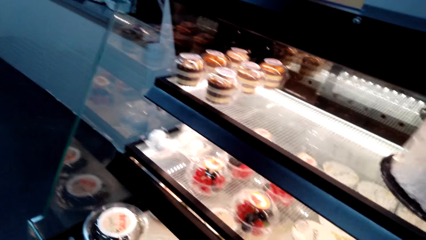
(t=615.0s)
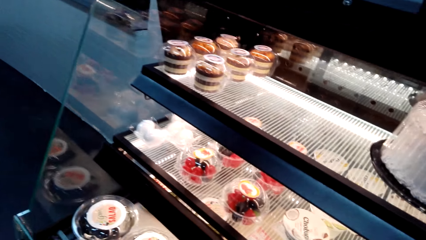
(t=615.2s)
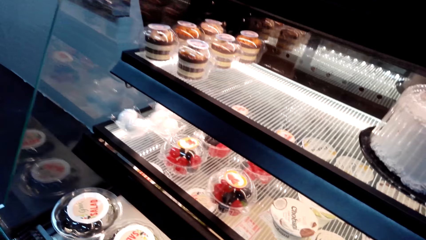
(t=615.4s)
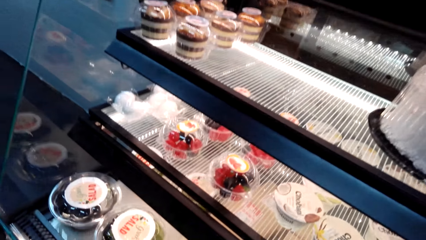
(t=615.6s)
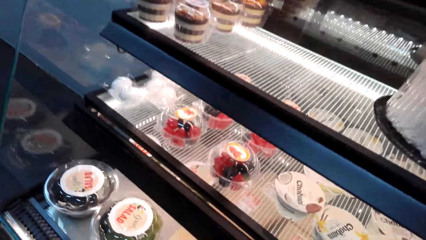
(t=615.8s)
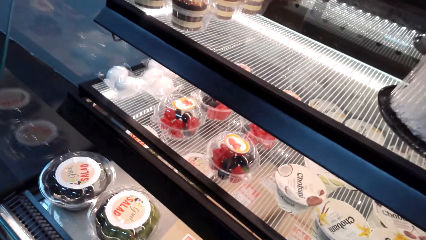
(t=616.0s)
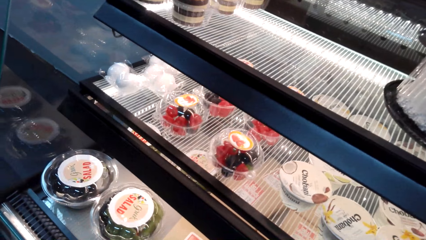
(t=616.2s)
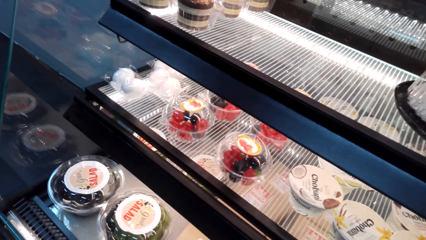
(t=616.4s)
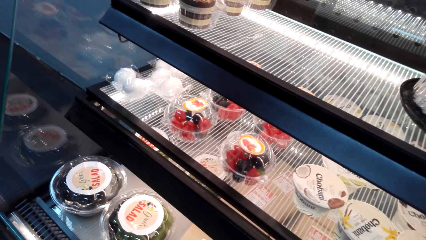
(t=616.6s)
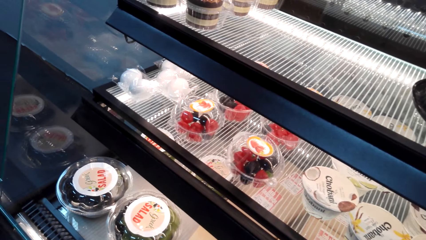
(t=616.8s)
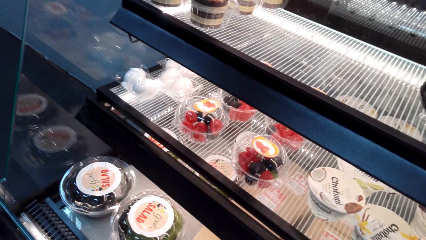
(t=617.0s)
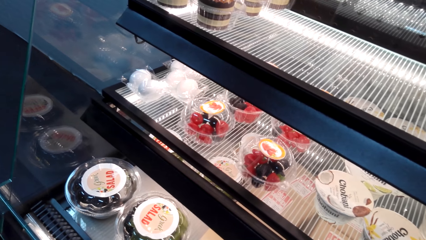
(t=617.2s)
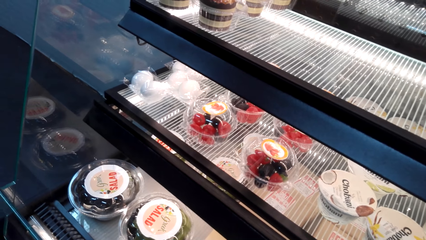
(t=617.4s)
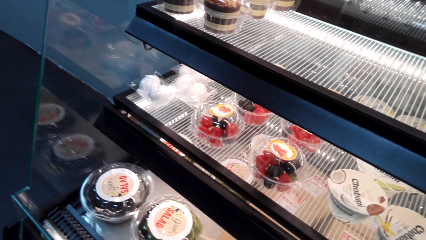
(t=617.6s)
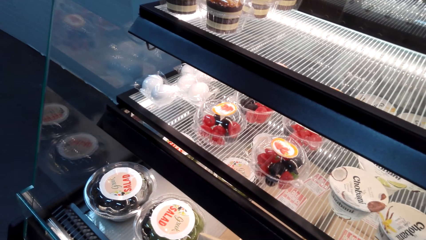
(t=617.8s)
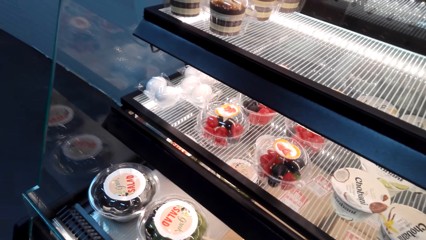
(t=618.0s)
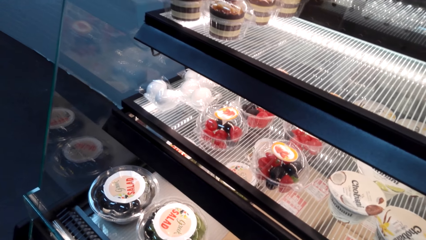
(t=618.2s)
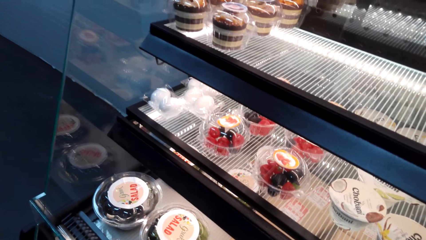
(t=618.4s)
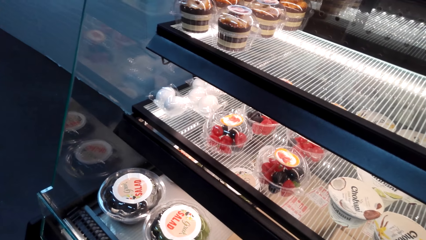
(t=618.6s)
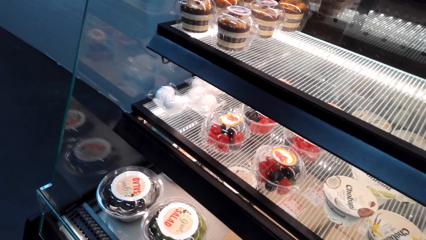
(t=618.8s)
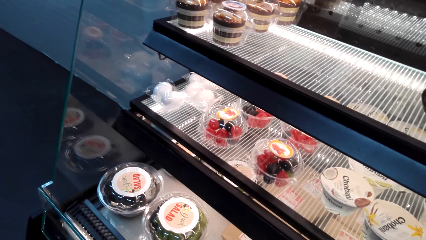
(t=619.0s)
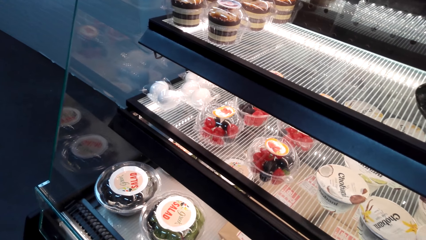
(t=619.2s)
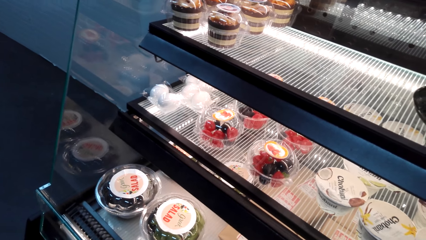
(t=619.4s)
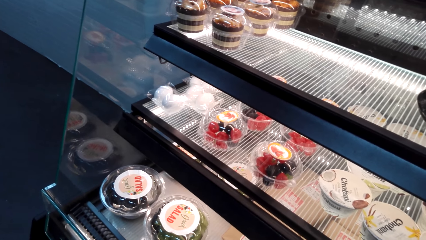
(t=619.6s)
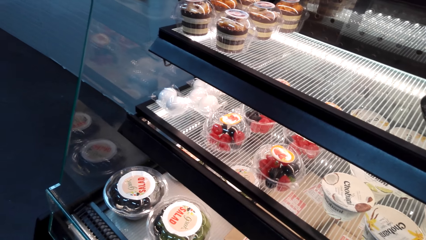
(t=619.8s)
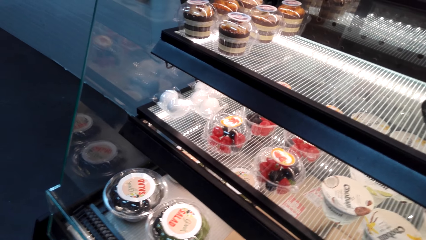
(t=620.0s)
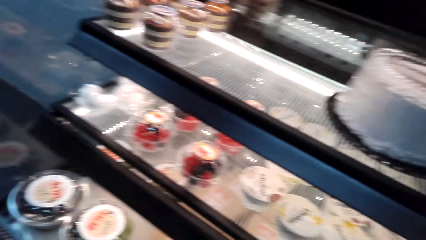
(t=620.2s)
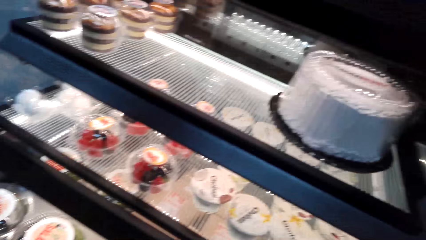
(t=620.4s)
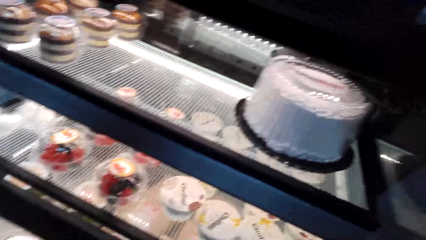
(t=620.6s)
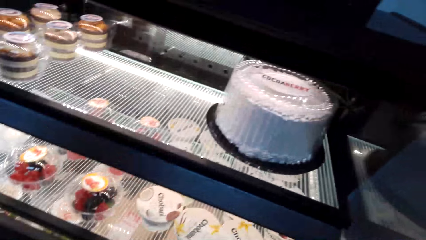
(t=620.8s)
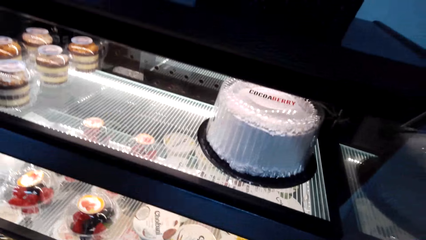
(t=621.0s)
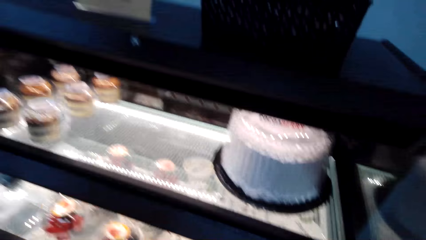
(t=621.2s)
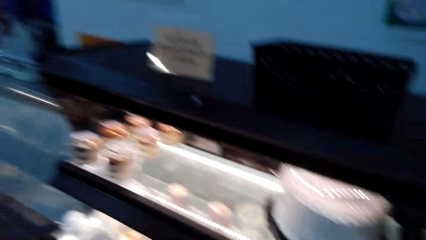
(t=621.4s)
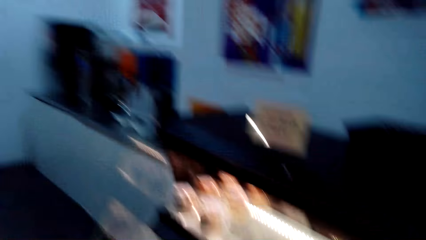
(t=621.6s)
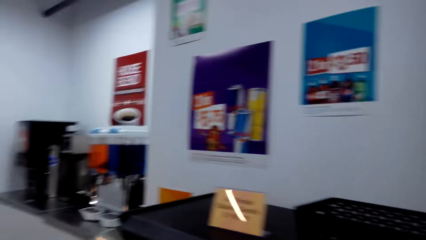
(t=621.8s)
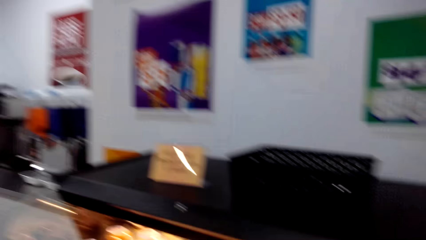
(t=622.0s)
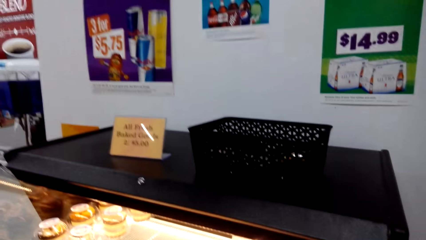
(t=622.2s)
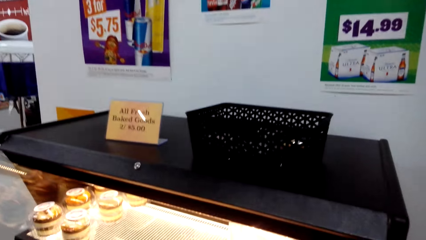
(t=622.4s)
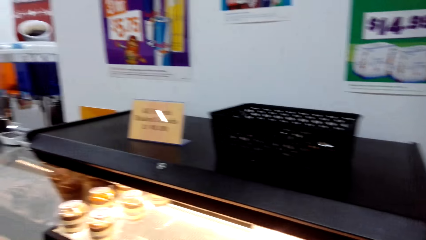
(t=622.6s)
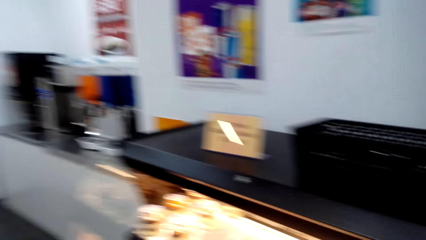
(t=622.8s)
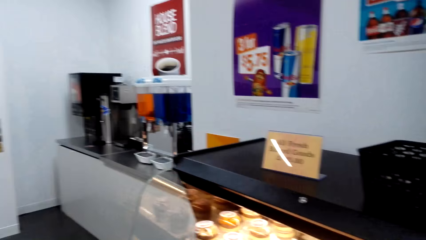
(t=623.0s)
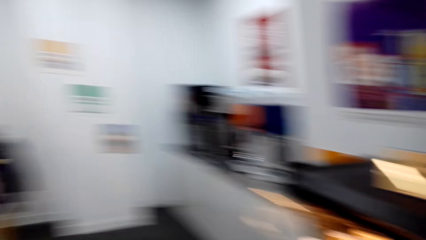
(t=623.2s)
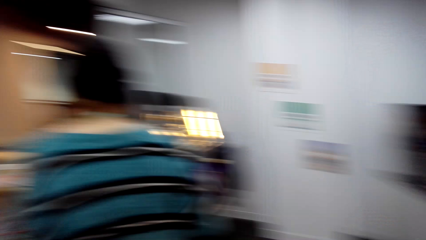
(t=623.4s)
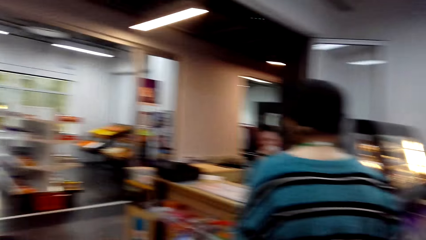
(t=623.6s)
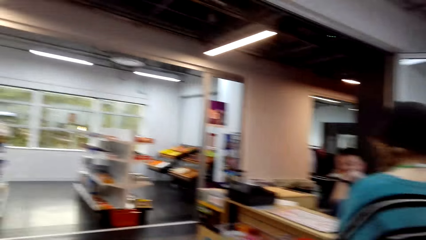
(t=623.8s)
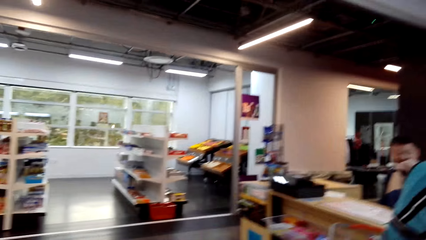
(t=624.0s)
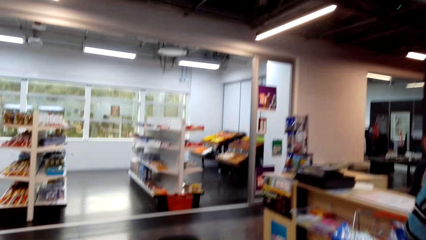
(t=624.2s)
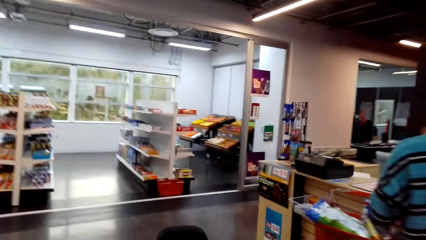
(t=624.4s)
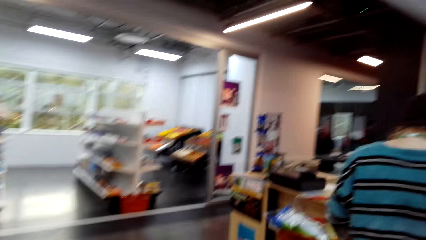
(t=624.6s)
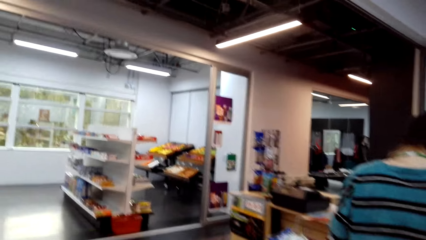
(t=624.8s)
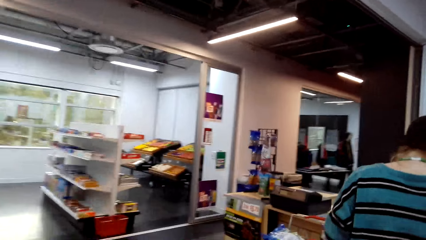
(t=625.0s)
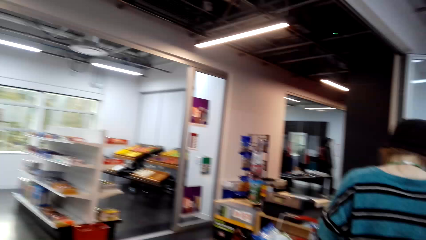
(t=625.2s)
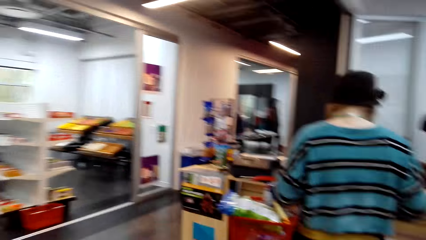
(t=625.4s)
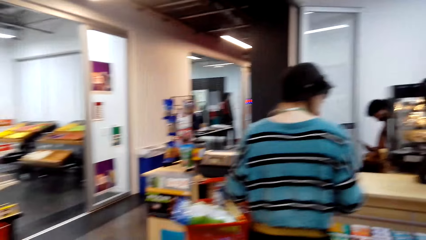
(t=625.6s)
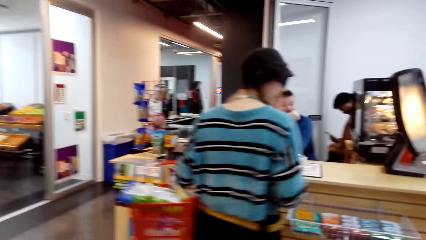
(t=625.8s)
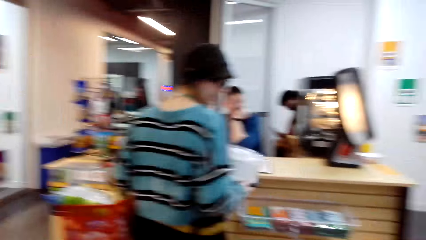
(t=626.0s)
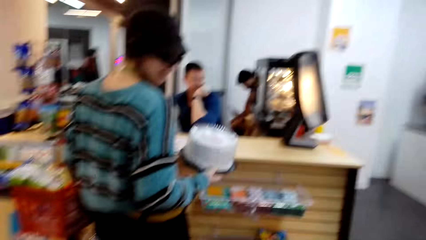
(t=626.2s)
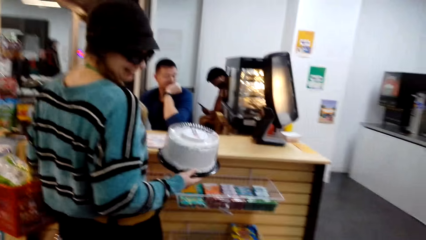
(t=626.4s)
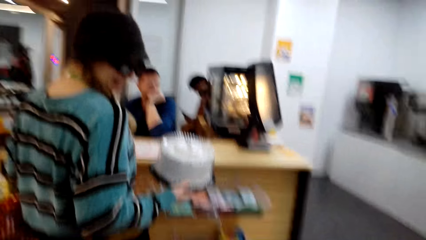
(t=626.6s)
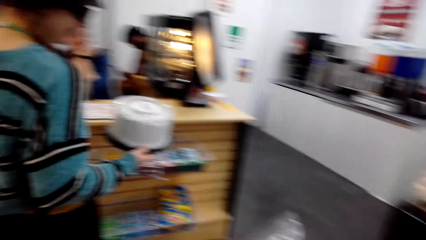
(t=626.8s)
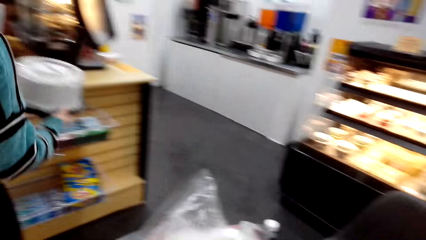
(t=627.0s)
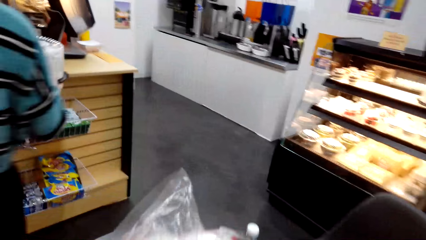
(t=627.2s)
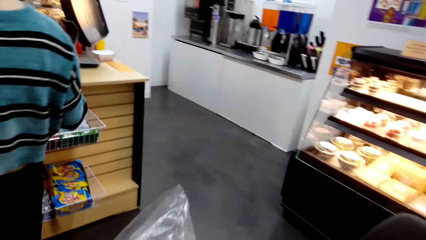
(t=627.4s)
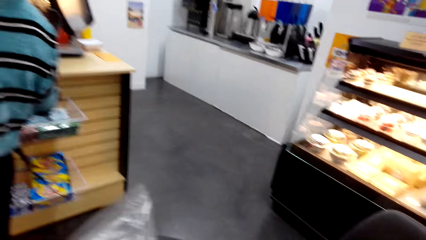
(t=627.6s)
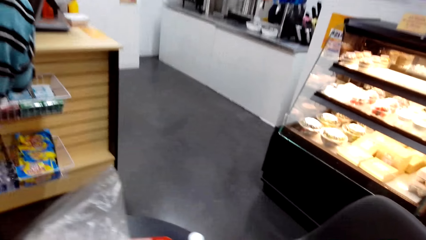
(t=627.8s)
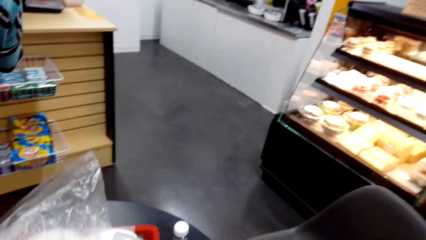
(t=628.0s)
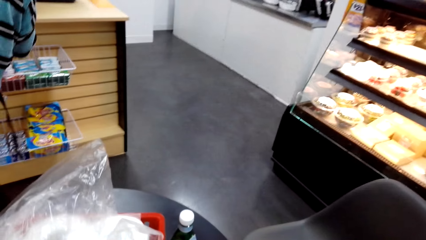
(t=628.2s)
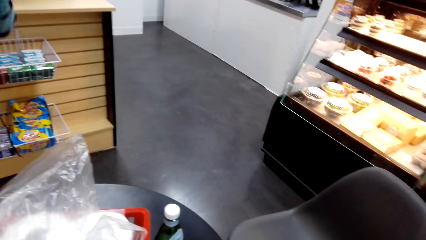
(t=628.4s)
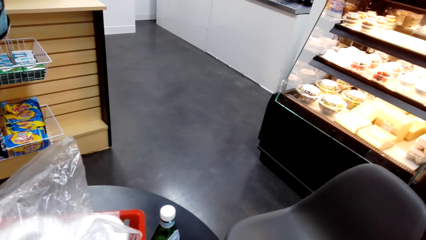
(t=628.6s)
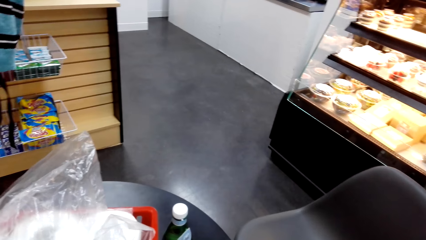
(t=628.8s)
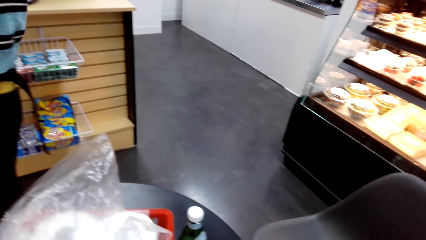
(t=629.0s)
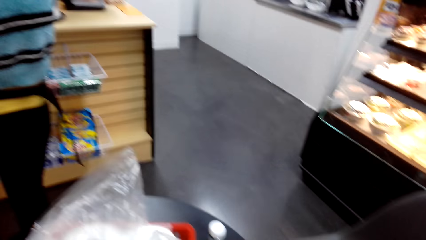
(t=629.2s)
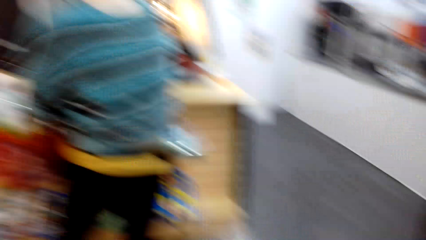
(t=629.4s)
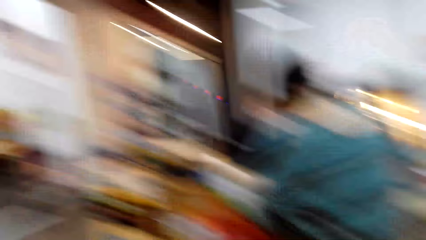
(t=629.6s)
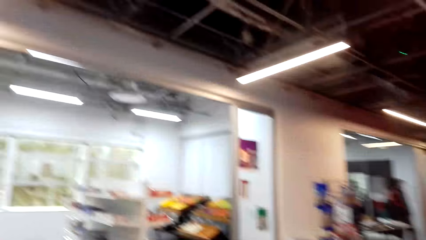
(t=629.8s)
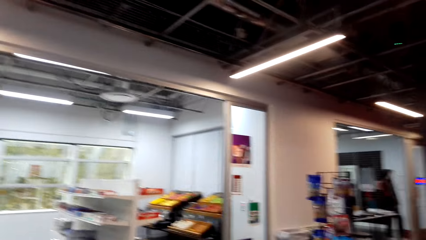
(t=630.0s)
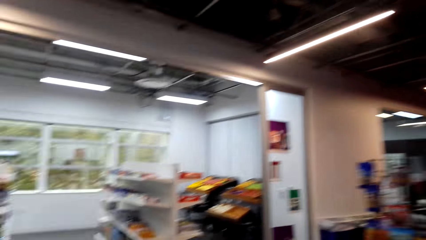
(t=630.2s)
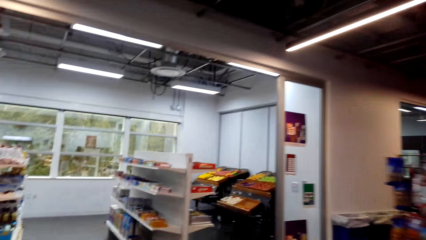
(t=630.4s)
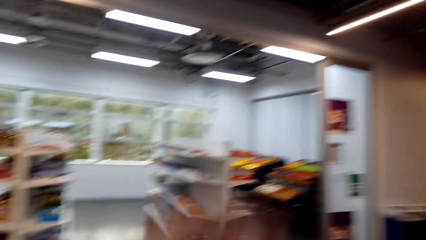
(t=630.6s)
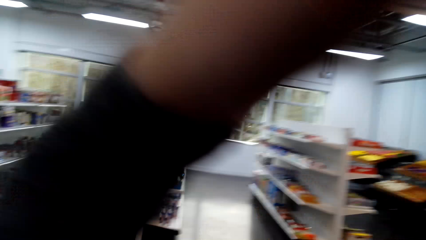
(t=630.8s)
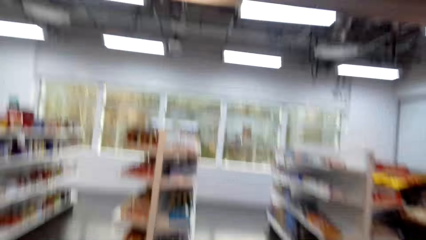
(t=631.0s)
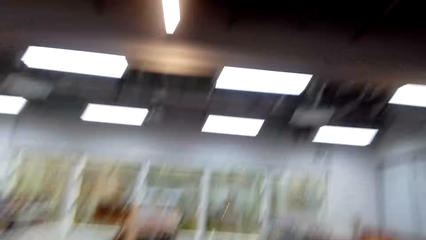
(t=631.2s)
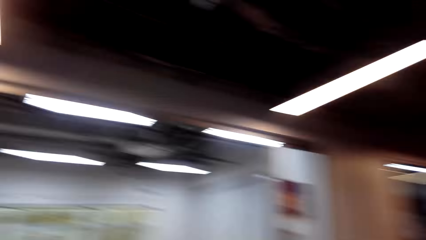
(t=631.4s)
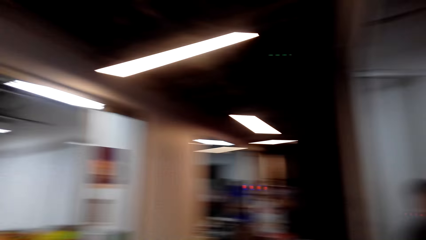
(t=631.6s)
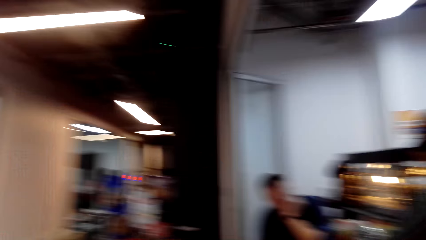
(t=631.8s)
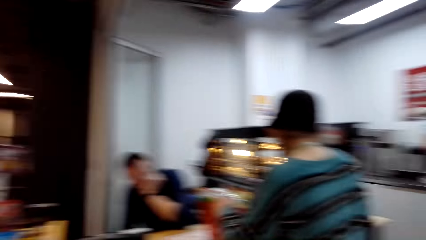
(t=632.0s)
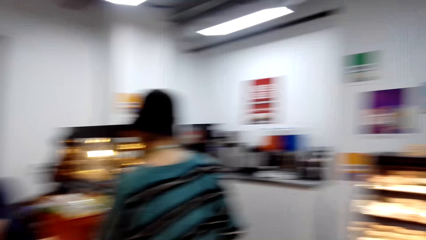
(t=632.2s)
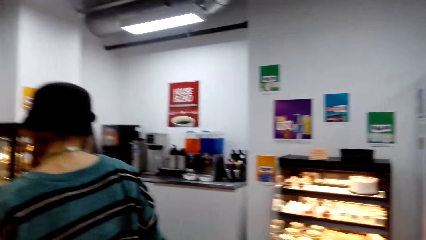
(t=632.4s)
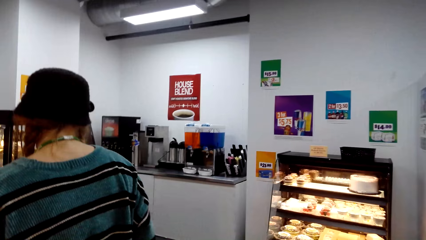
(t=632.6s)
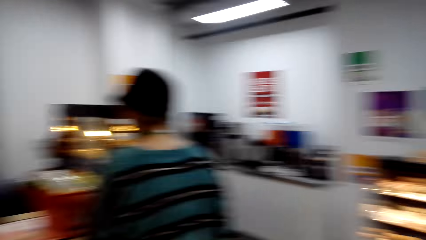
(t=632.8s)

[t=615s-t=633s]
The camera wearer looks at the other cakes on the display shelf. She turns around. The camera wearer and a woman walk to the cashier. The camera wearer converses. The woman looks at the cake. The camera wearer lifts up her hand.
